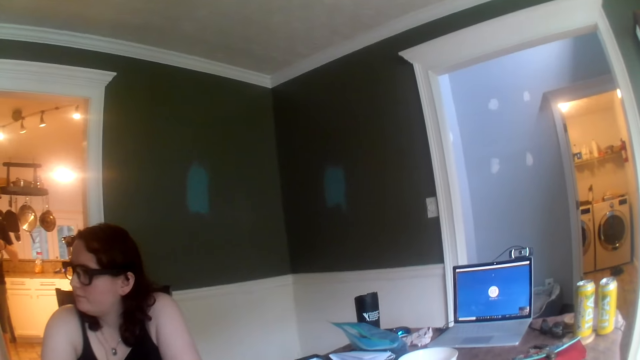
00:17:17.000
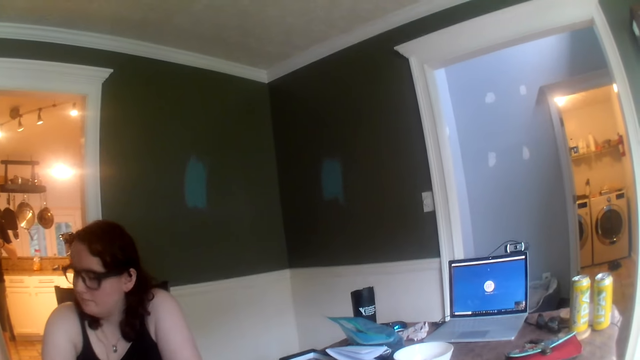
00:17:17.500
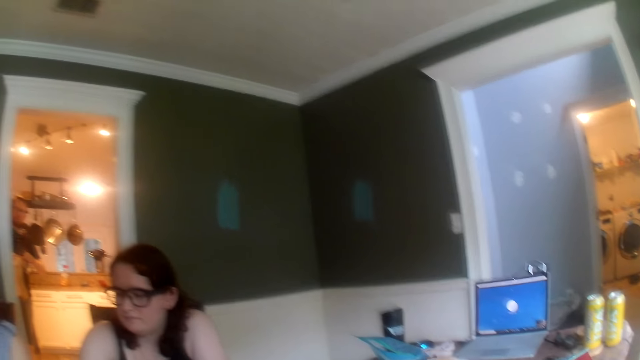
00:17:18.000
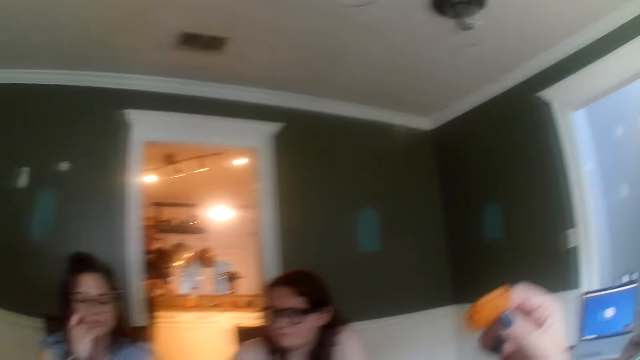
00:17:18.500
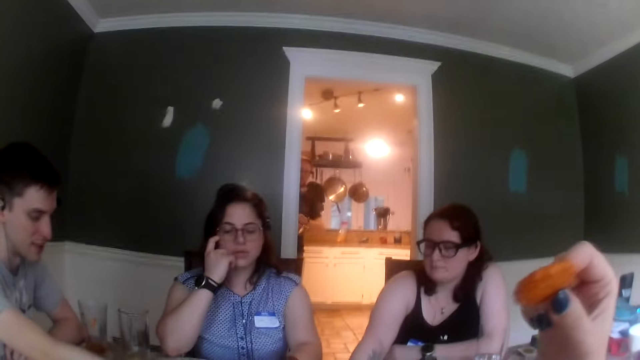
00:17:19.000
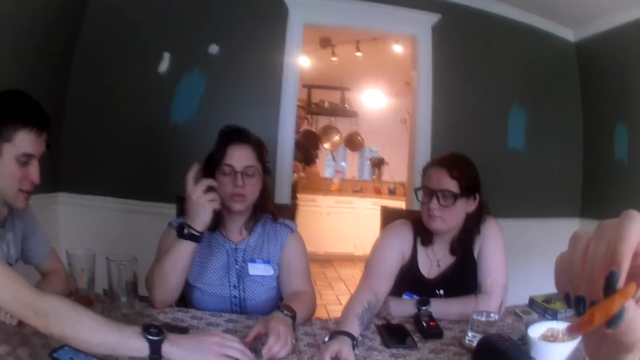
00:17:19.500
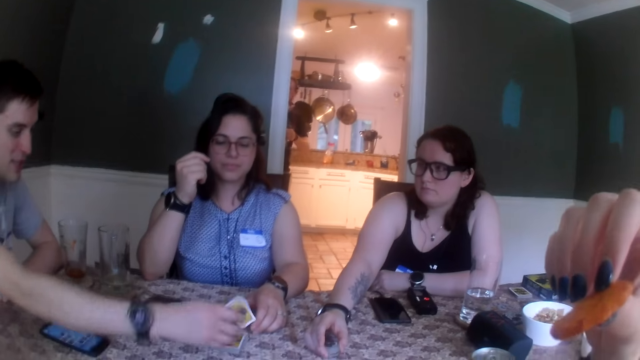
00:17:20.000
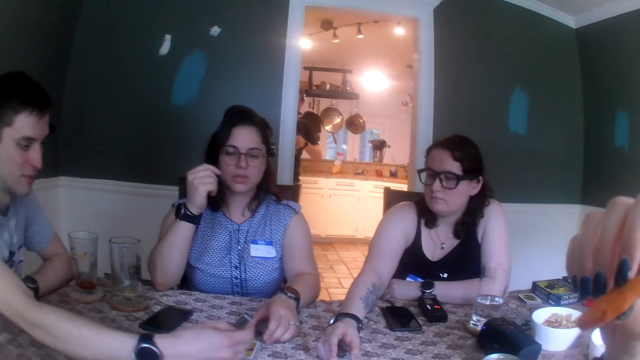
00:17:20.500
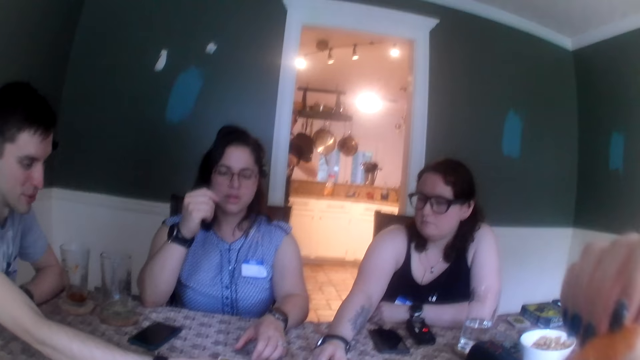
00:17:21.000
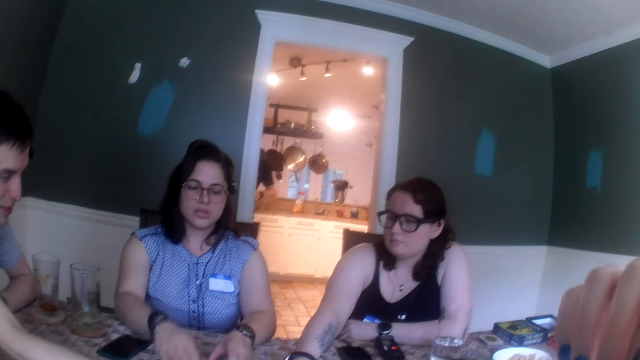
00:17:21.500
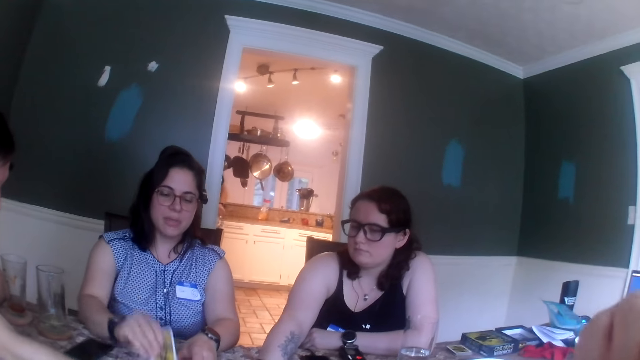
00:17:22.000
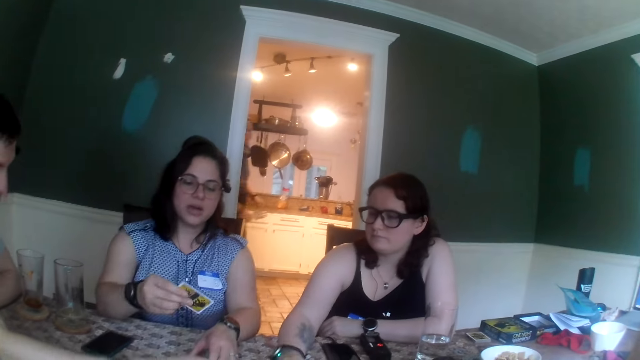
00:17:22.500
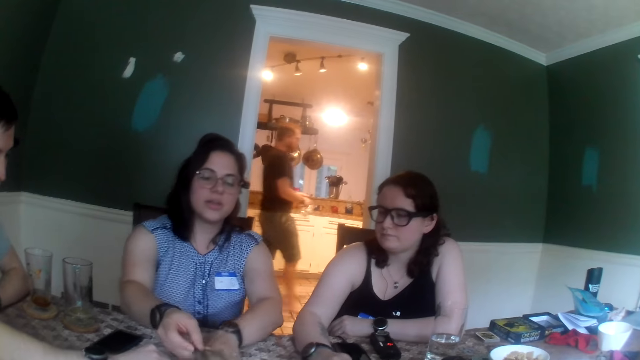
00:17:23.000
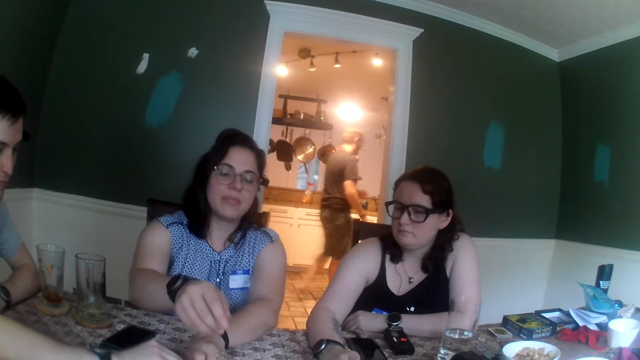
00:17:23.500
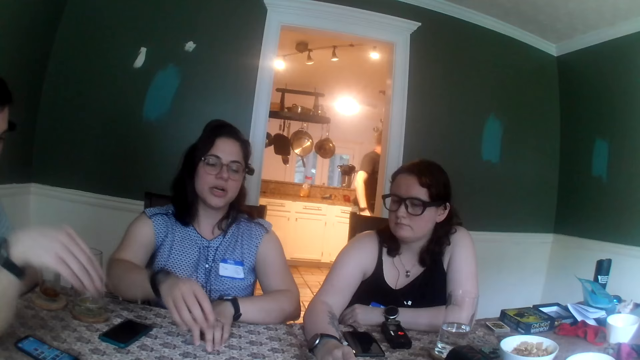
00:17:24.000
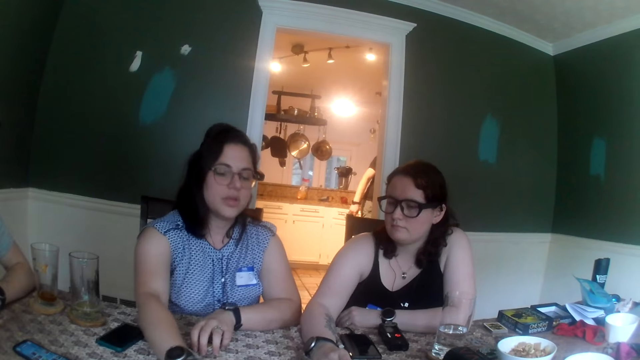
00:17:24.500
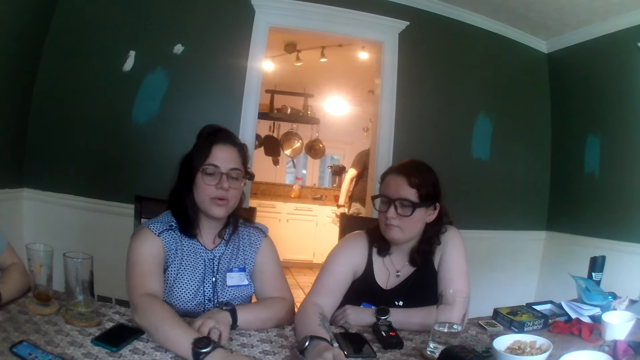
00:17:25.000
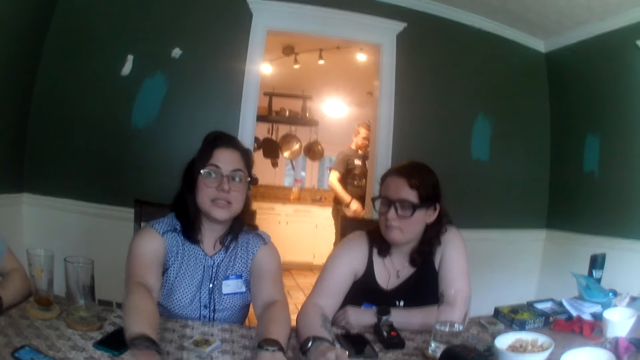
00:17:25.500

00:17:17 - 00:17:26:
The camera wearer picks a biscuit from the bowl on the table with her right hand. A woman touches her face with her right hand. The camera wearer puts the biscuit in her mouth with her right hand. A man picks a card from the table with his right hand. Another man dialogues with another woman. The woman picks a card from the table with her right hand, drops the card on the table with her right hand, and shifts cards on the table with her left hand.

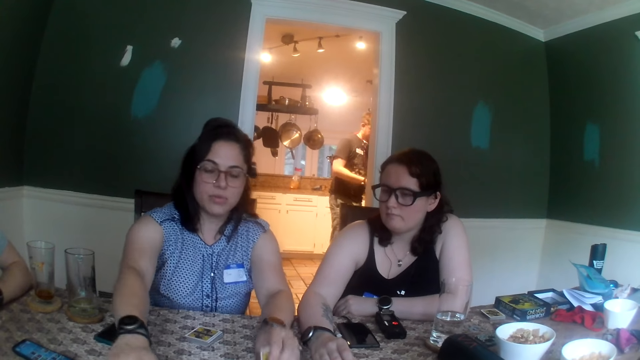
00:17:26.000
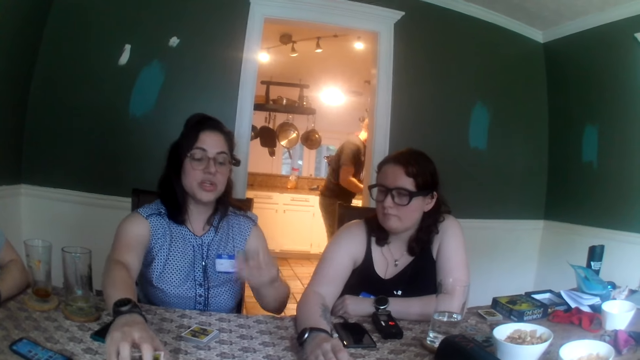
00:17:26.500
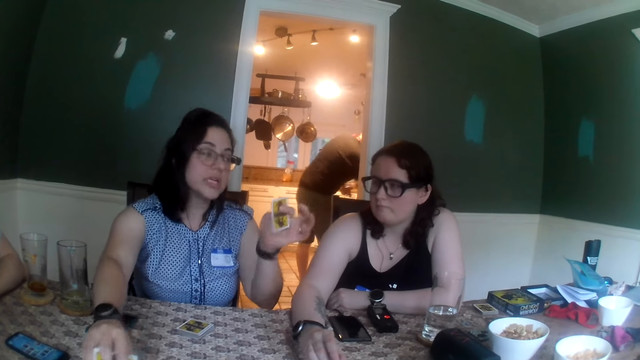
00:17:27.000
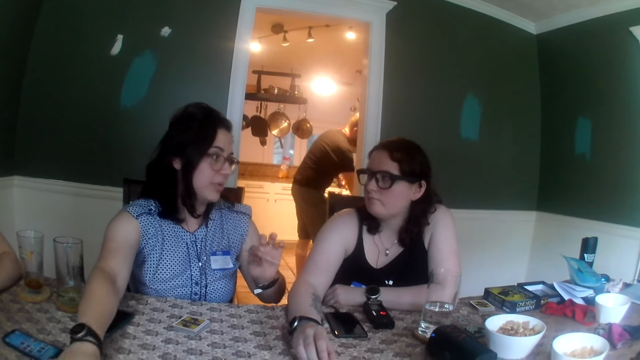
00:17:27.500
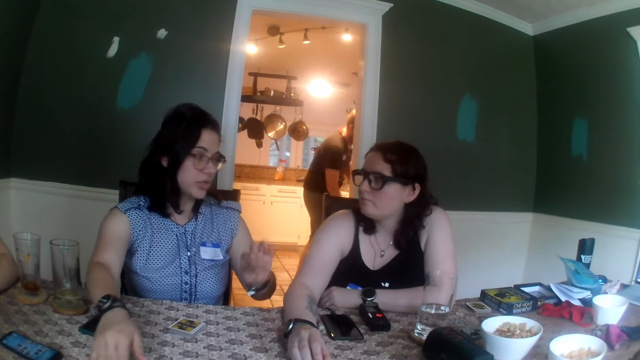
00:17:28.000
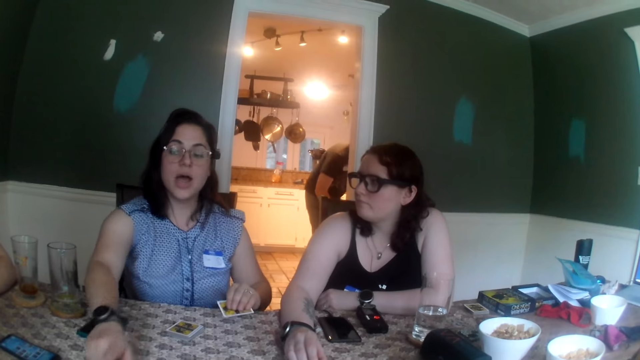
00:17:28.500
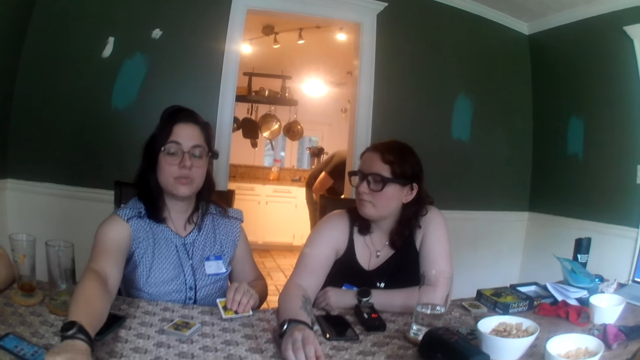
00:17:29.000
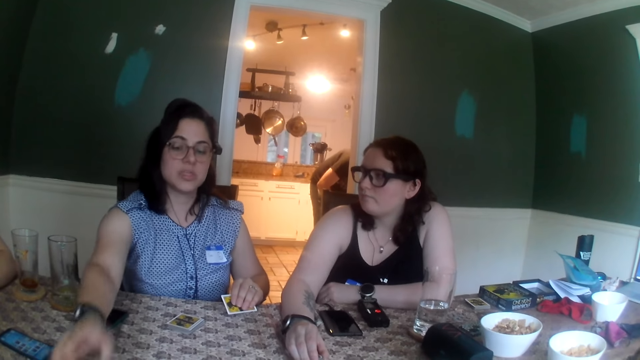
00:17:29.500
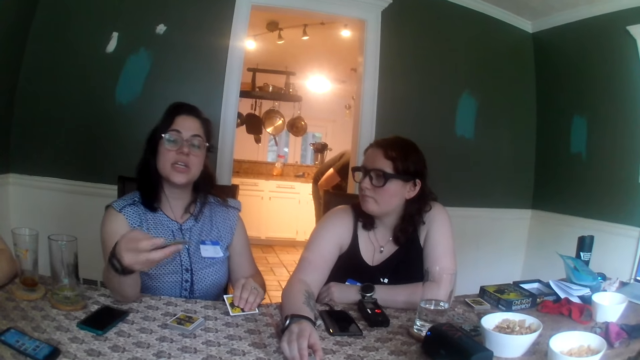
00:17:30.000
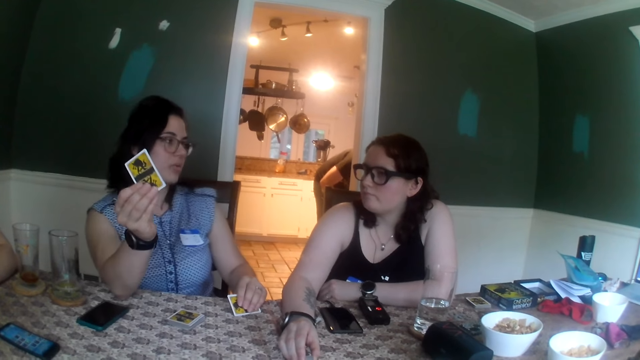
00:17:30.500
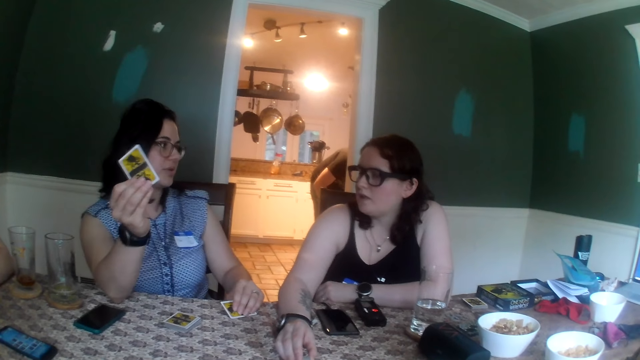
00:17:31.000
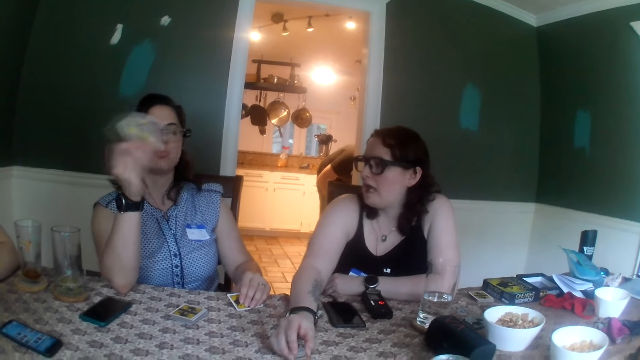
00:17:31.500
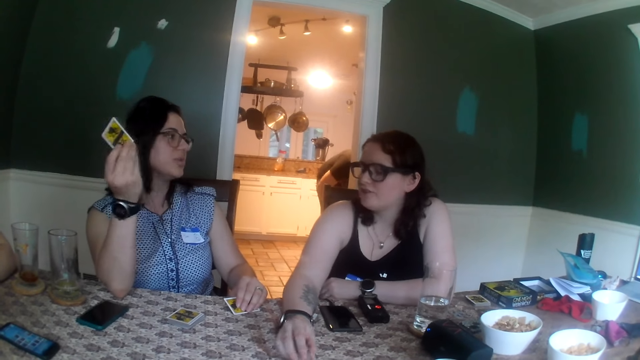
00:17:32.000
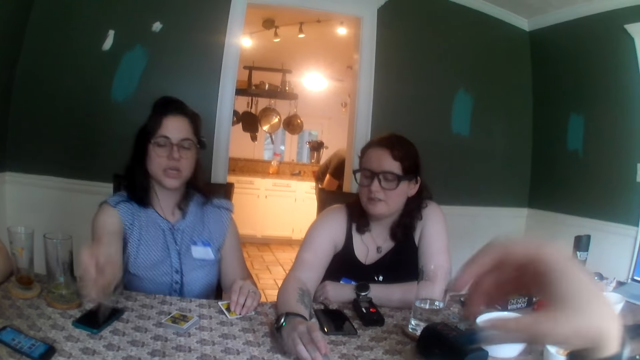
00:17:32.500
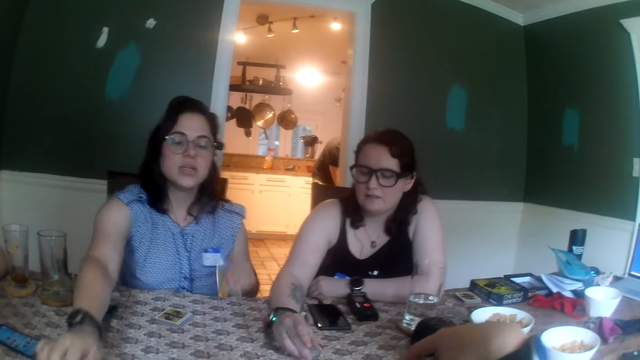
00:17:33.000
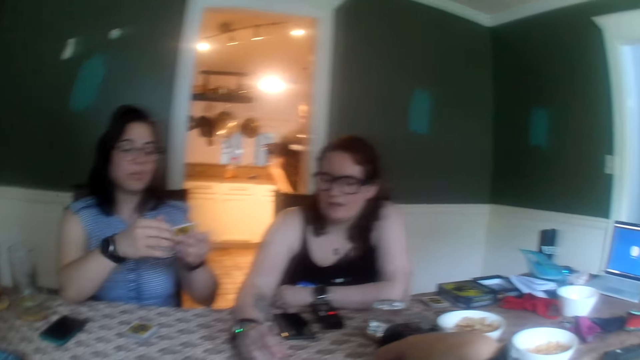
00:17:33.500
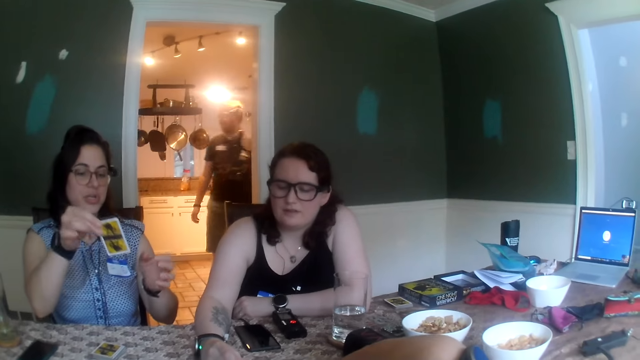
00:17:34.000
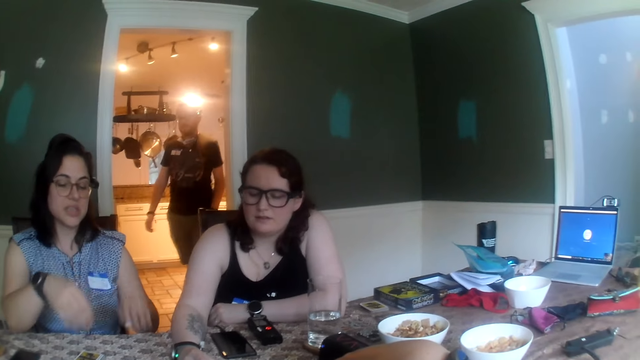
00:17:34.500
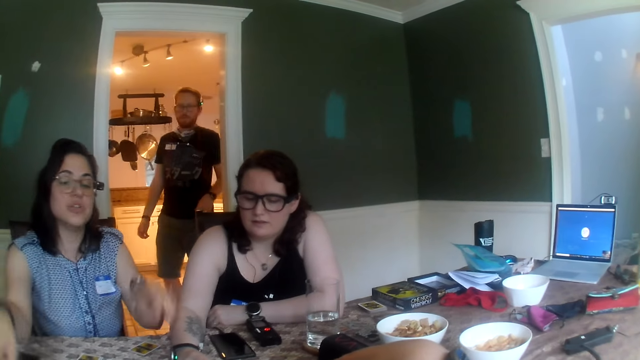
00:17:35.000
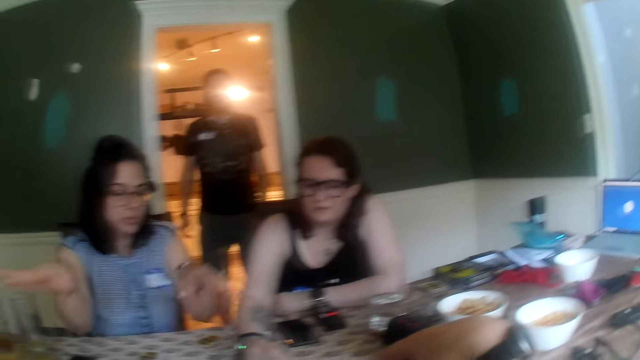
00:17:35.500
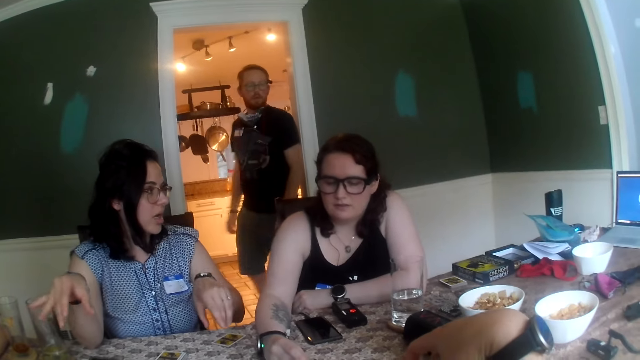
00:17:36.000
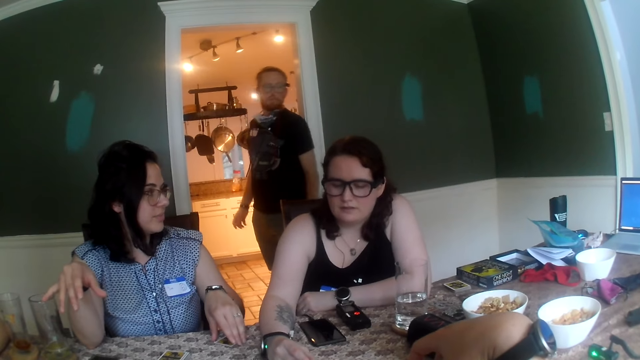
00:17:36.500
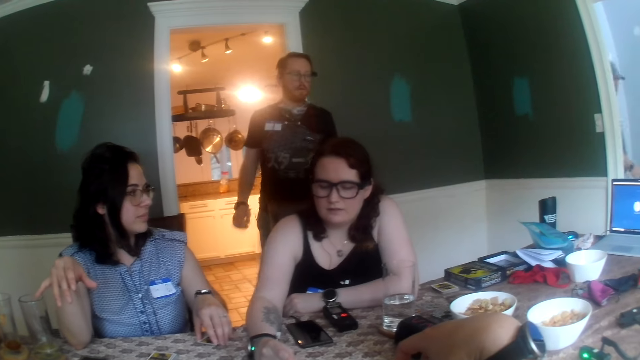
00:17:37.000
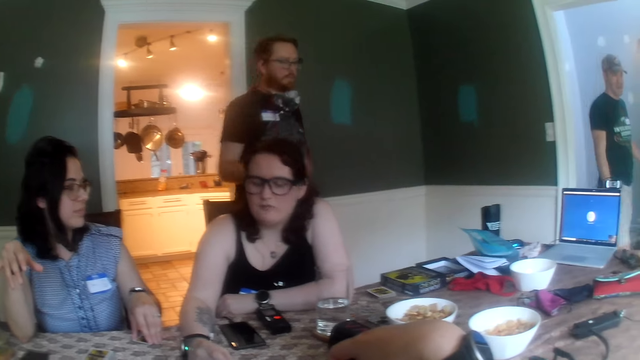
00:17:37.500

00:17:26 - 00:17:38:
A woman picks a card from the table with her left hand. She picks a card from the table with her right hand. She picks a card from the table with her right hand again. She holds the card with her left hand. She drops the card on the table with her right hand. She dialogues with another woman. The first woman picks a card from the table with her right hand. She holds the card with her right hand. She dialogues with the other woman. The first woman drops the card on the table with her right hand. She passes the card from her left hand to her right hand. She passes the card from her right hand to her left hand. She drops the card on the table with her left hand. A man walks into the dining room from the kitchen.
